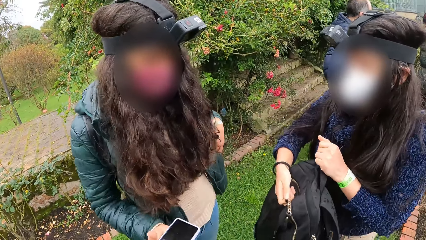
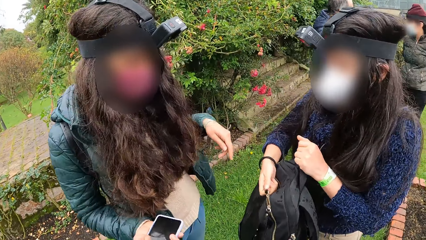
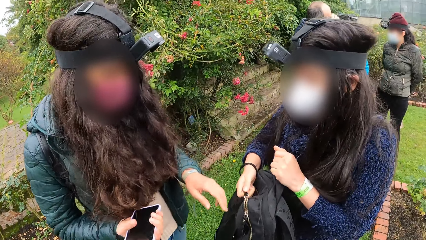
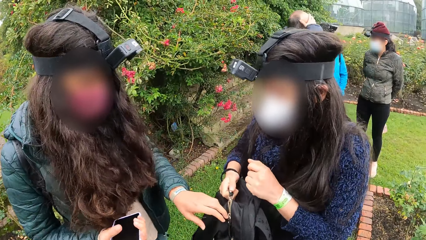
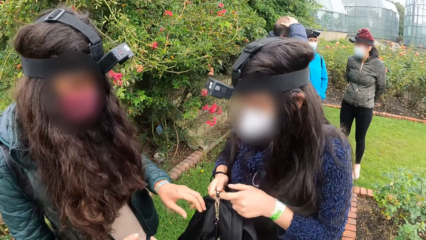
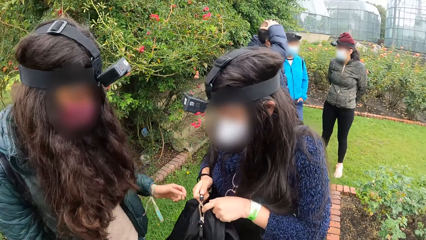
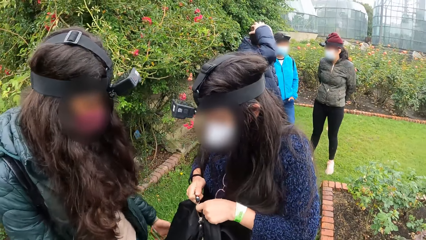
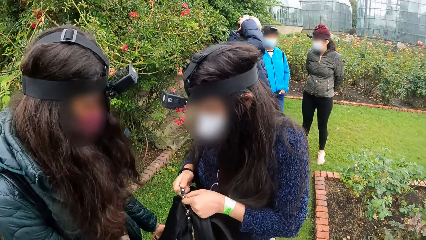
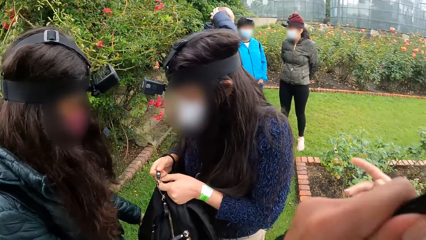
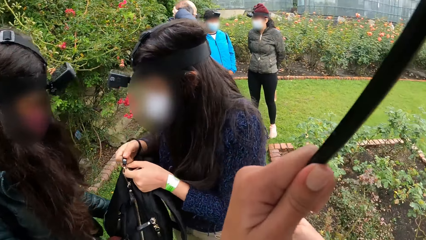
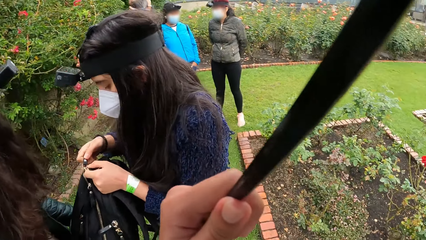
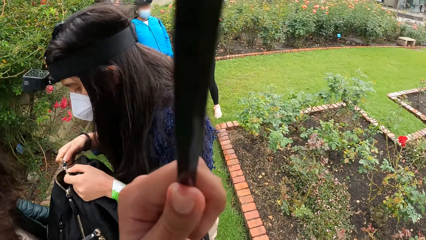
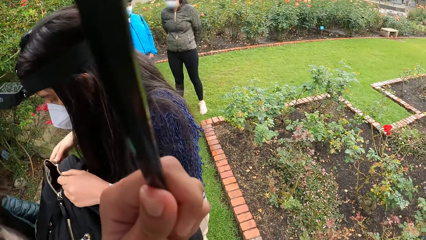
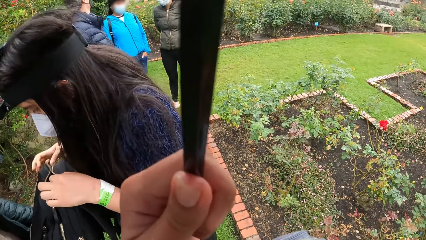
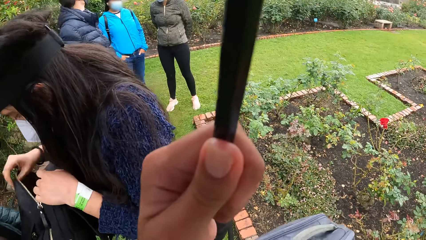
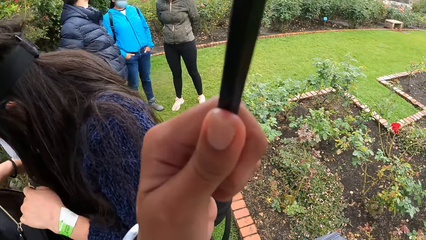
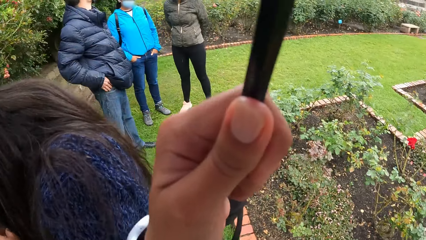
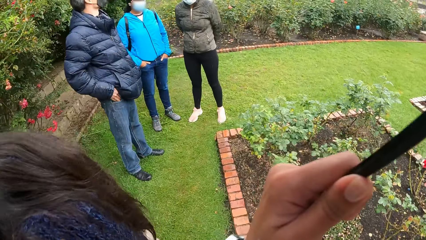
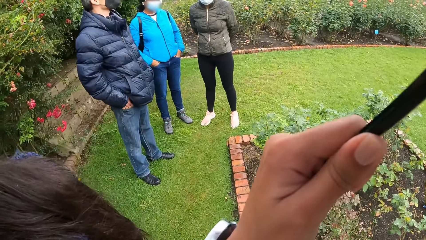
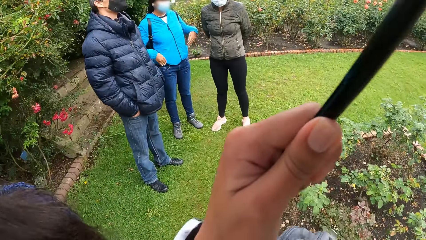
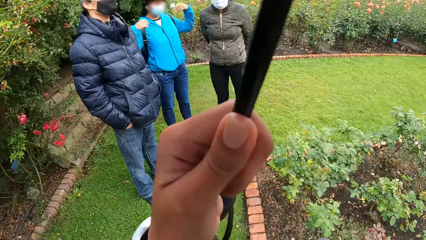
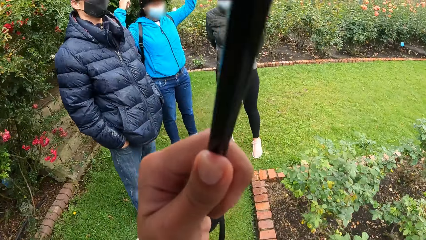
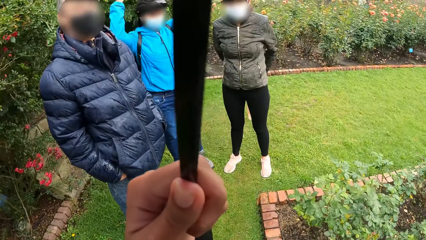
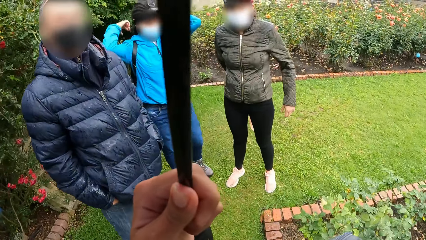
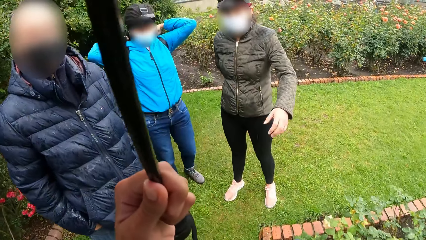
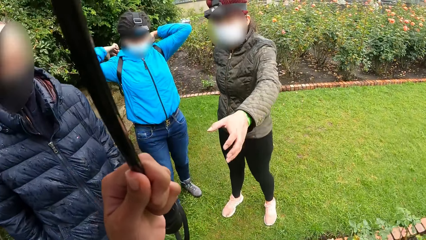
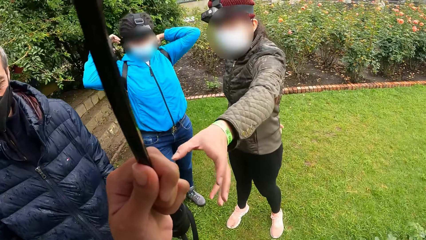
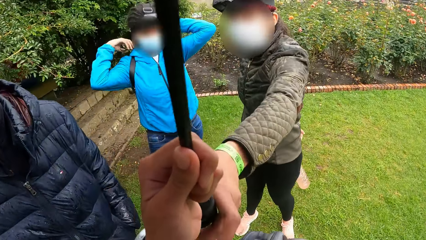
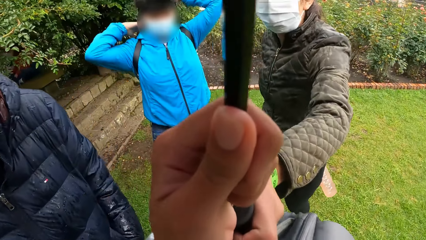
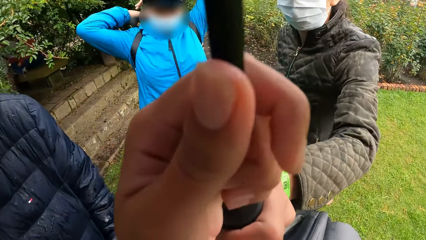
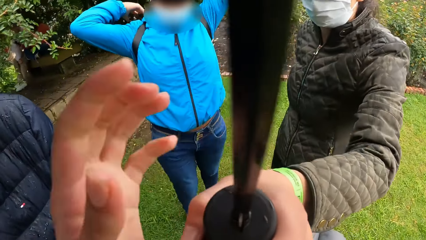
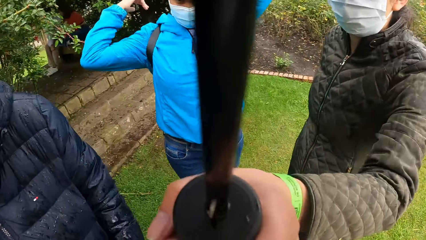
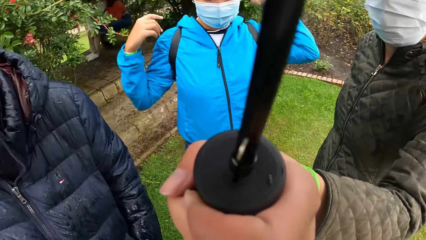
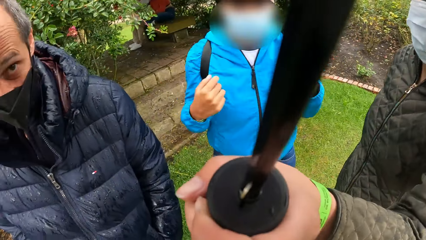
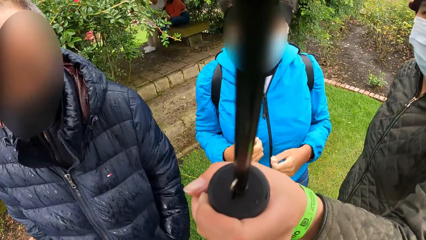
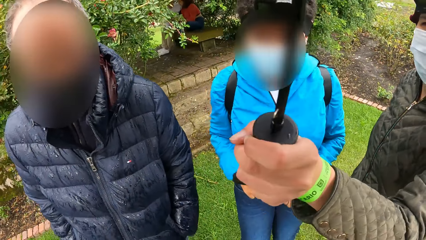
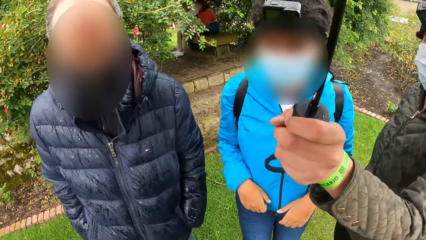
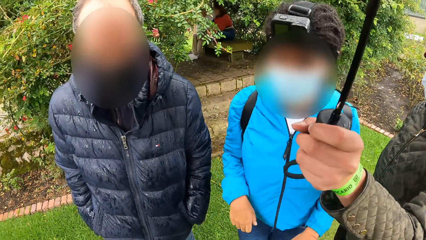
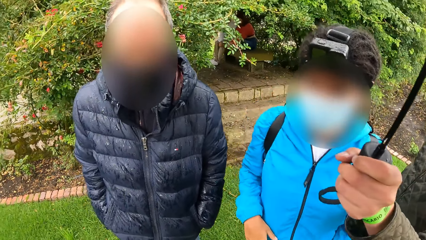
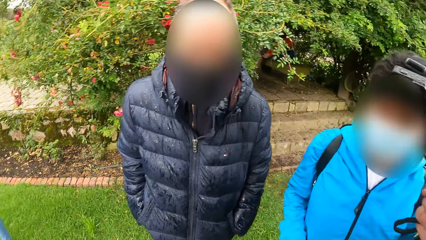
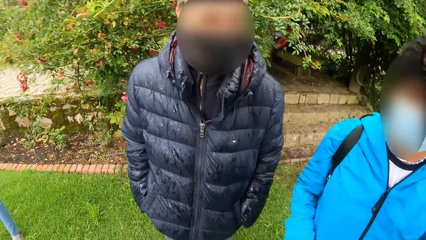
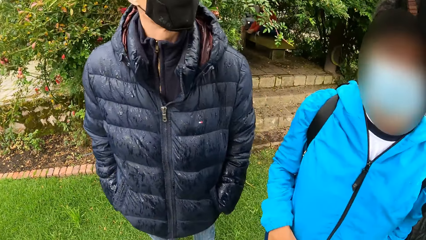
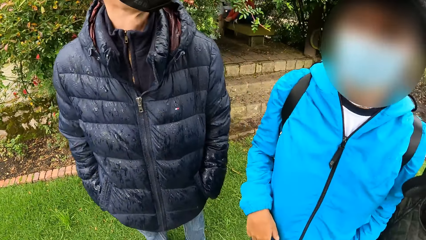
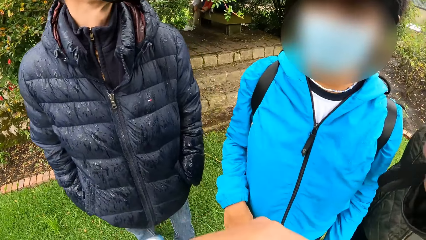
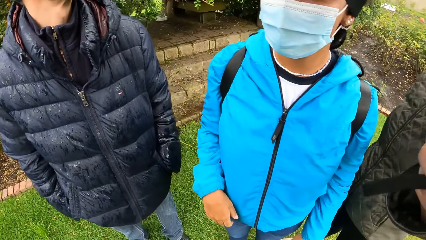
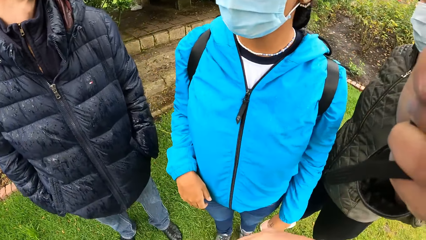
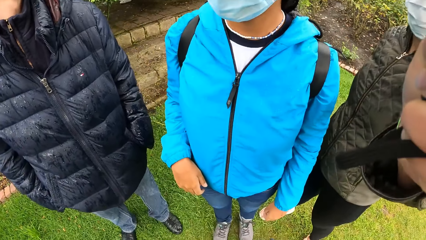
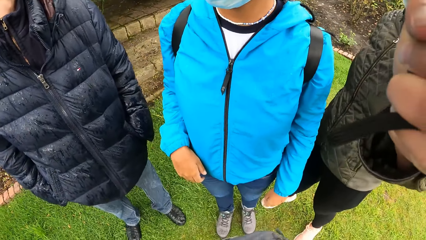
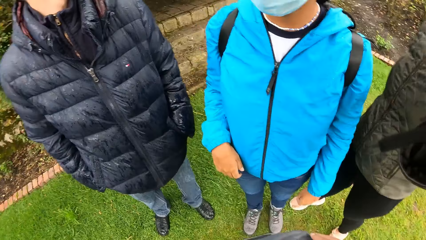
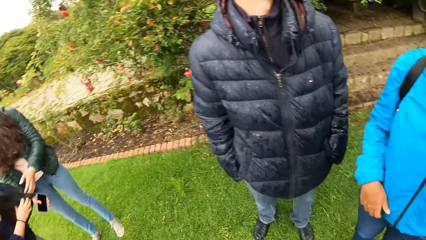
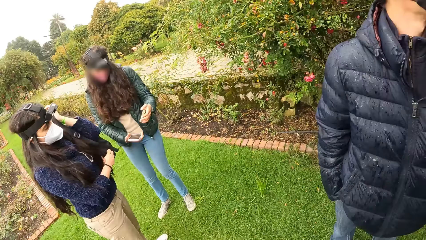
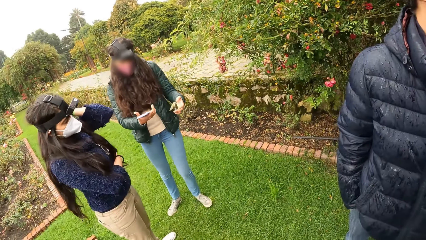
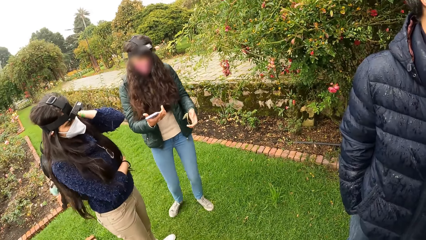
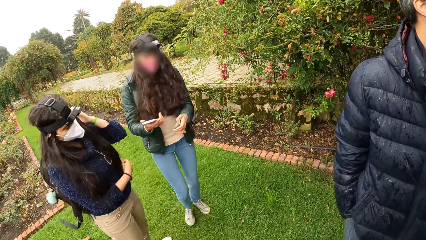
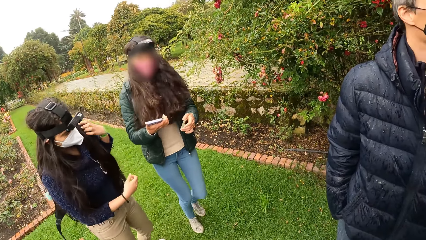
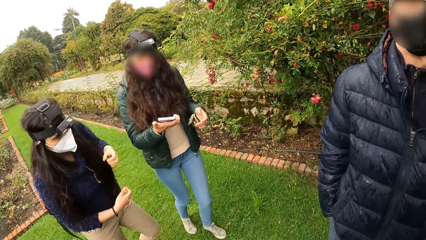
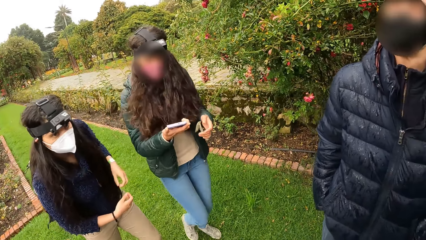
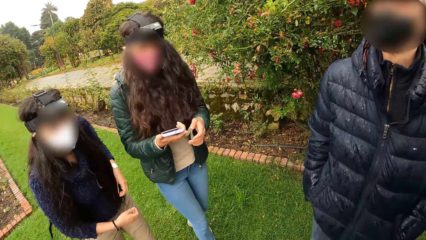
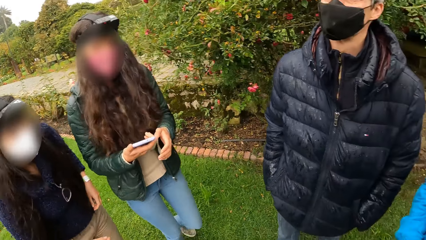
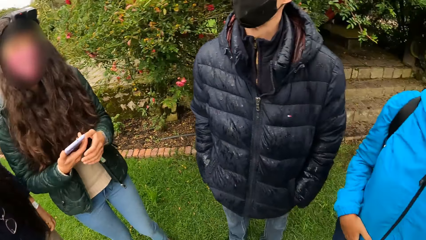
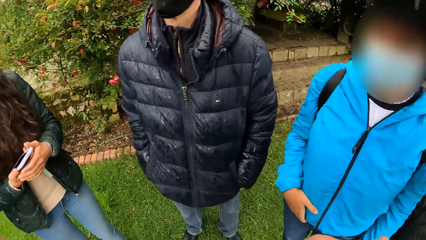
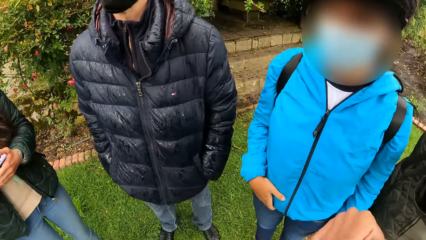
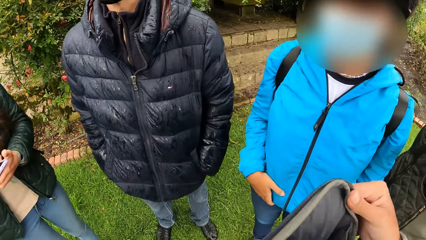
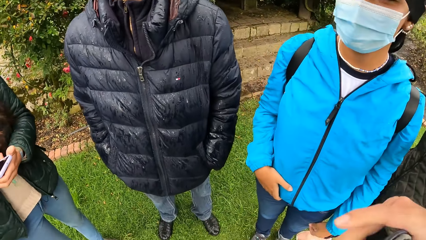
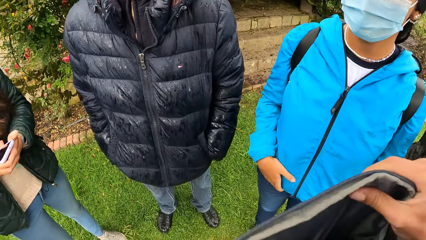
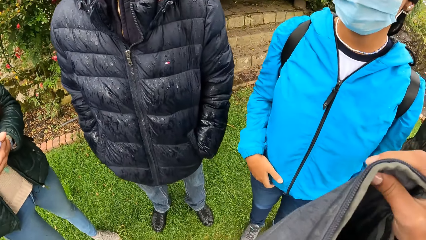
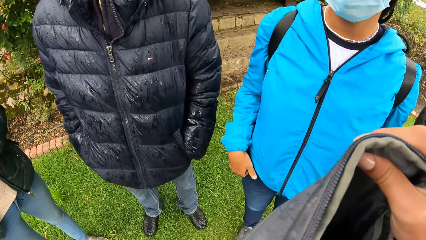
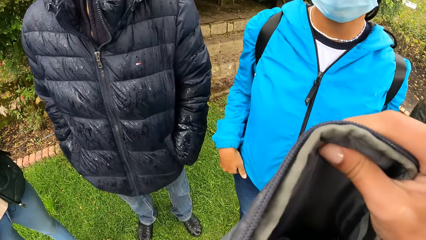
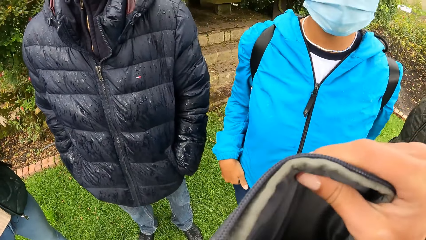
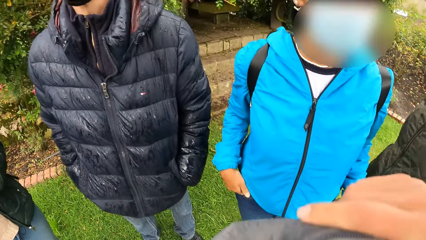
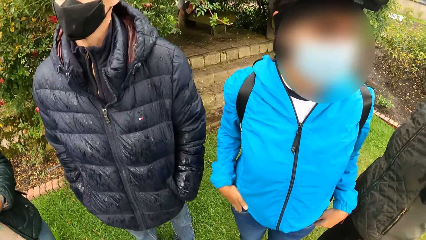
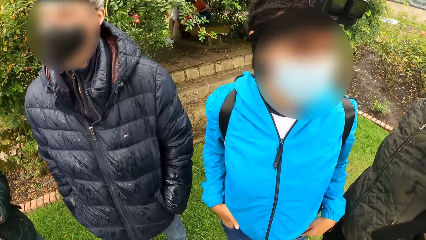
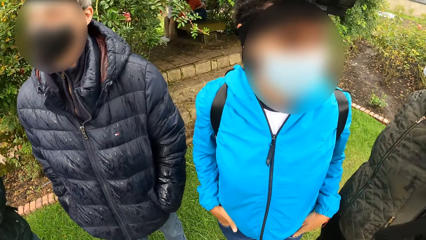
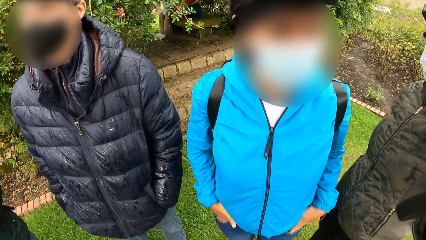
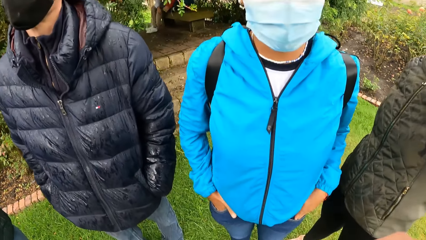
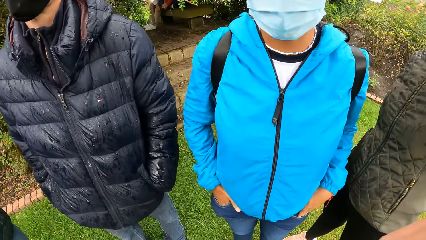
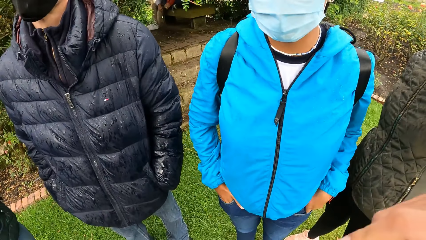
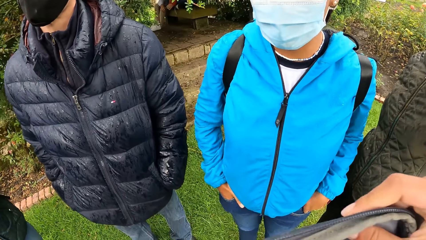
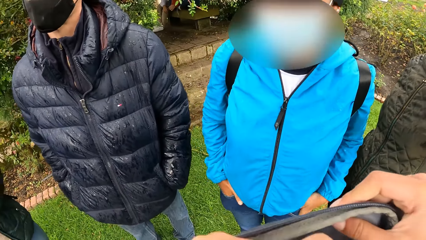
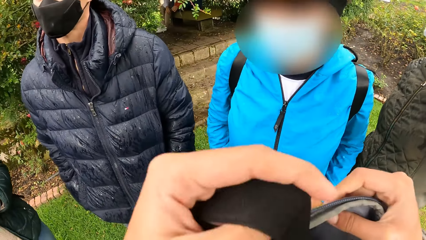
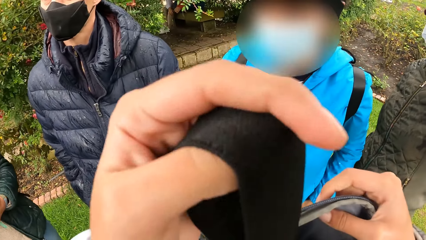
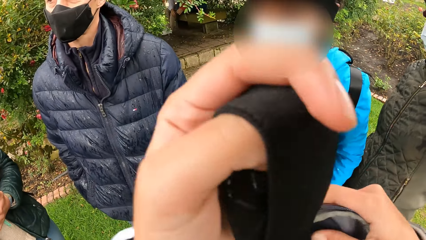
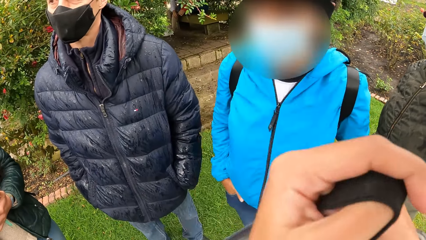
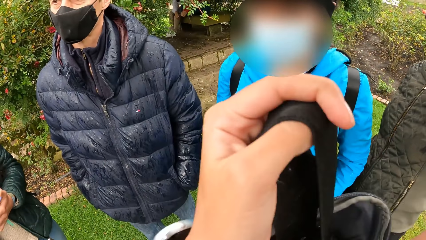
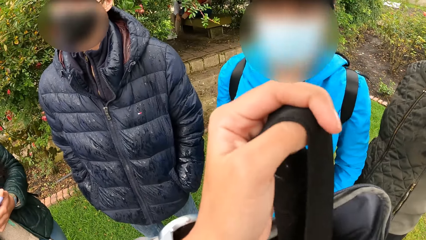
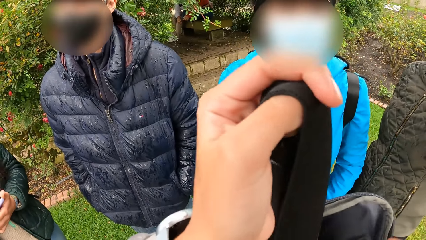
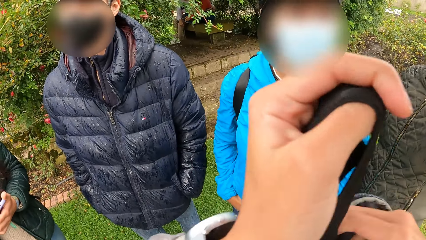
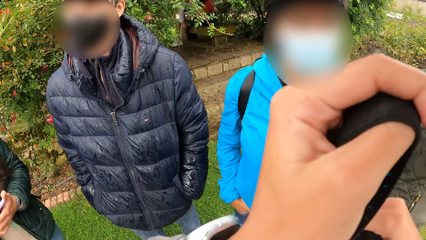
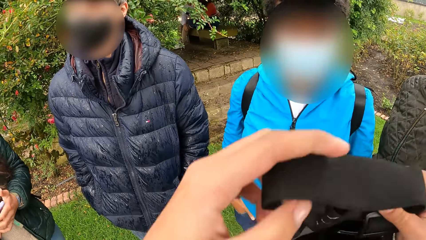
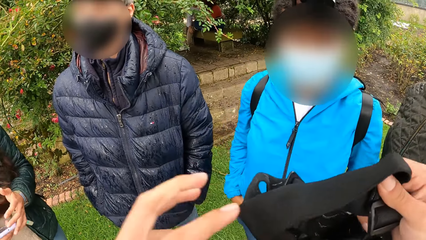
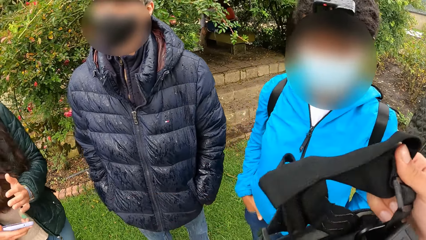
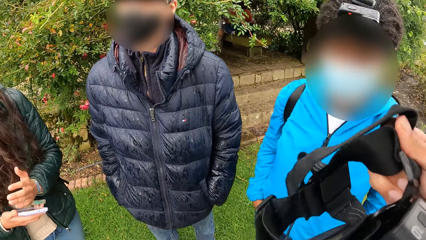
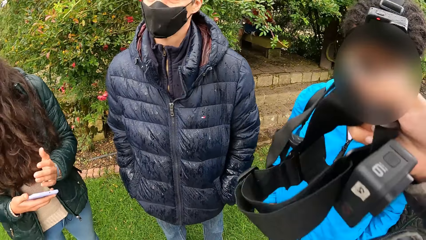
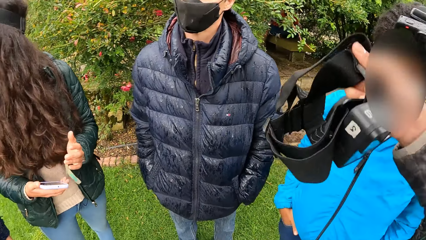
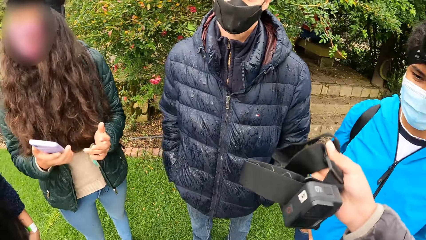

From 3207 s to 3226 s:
A girl opens the zip of the bag. The camera wearer walks past the girl. A person adjusts her hair. The camera wearer interacts with the man and two other girls. She passes the umbrella to one of the two girls with her left hand. That girl collects the umbrella from the camera wearer with her left hand. She holds the camera above the person and the man. She holds the umbrella up and covers everybody up with the umbrella in her left hand. The camera wearer looks around. Another person jogs in the garden. The first girl and another girl join the camera wearer, the man and the two girls under the umbrella. The camera wearer takes out a camera from her bag with her left hand. She peruses the bag. She hands the camera to the man with her right hand. She takes out the camera.
